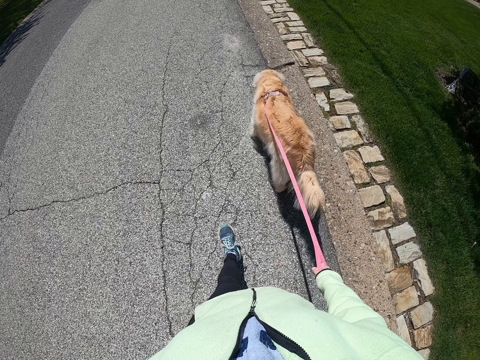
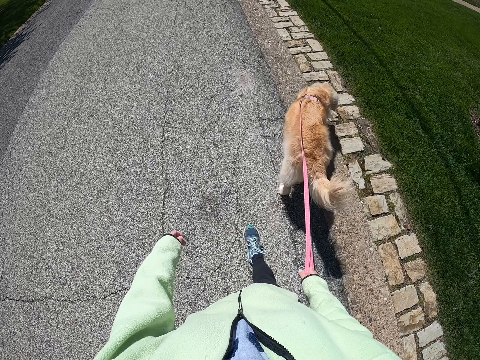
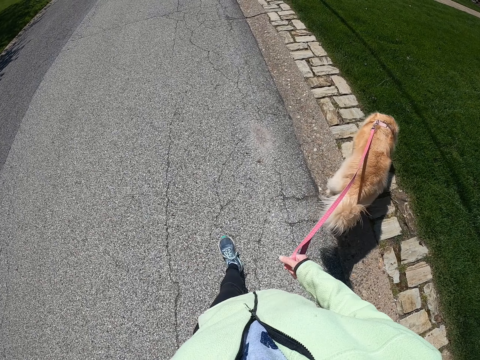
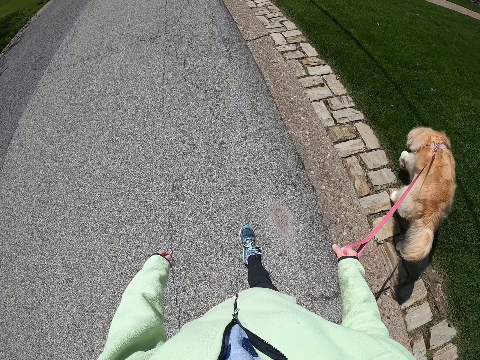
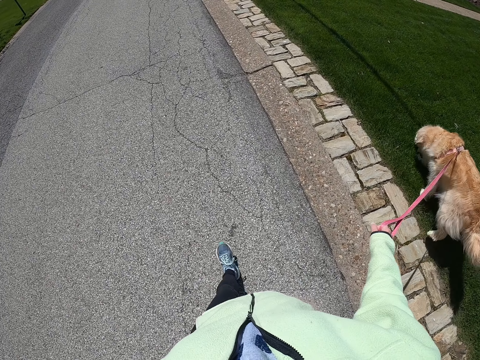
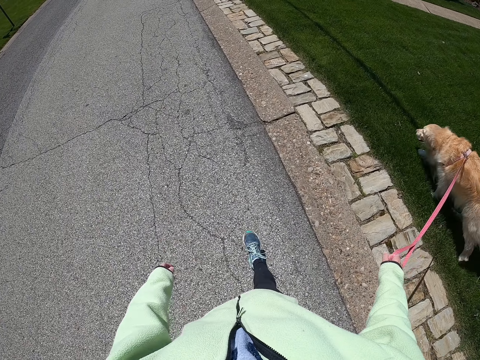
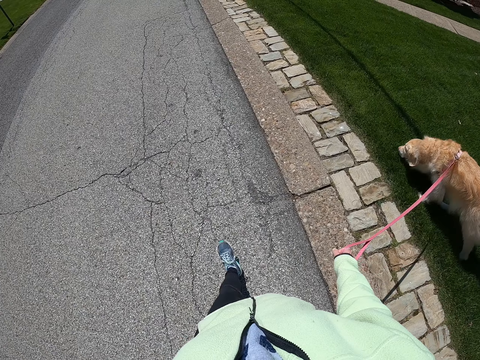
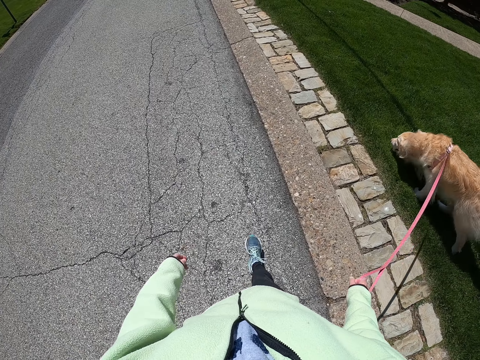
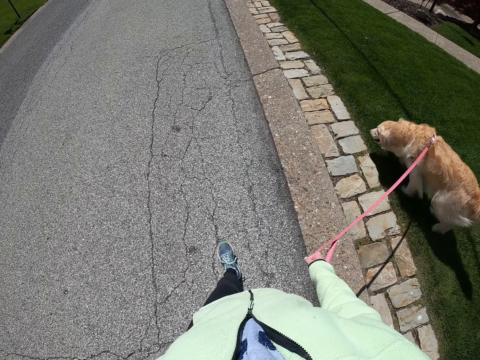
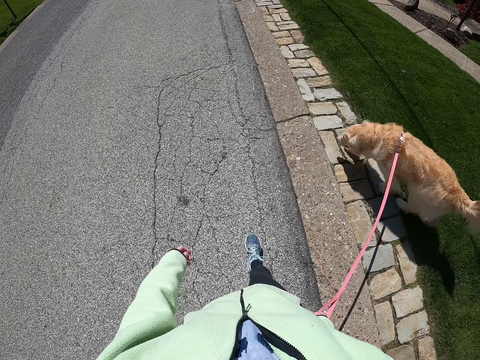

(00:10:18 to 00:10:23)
The camera wearer walks with a dog on the road.

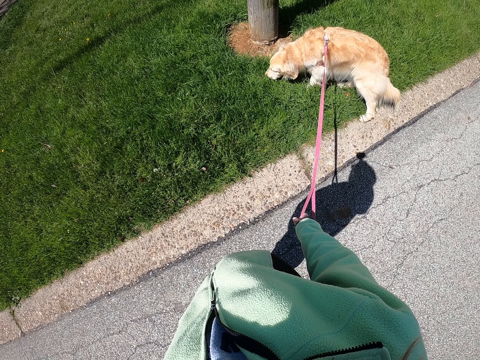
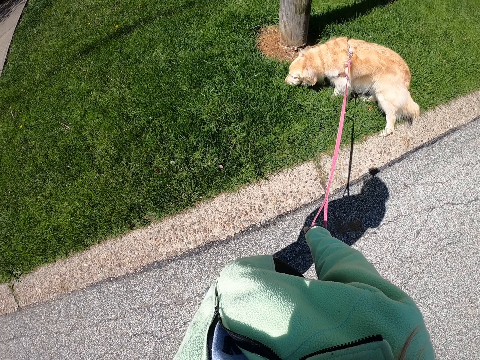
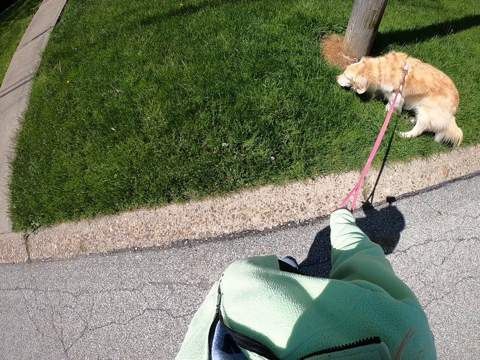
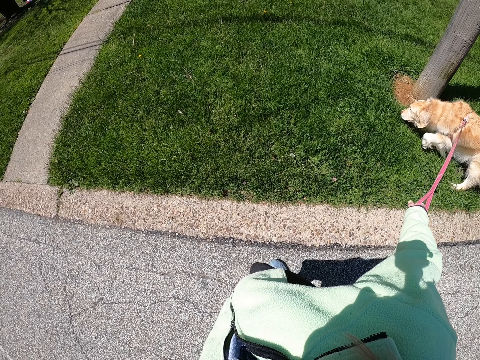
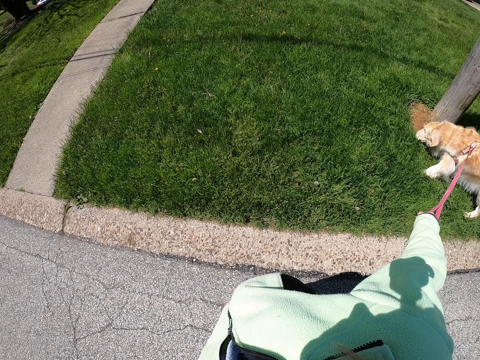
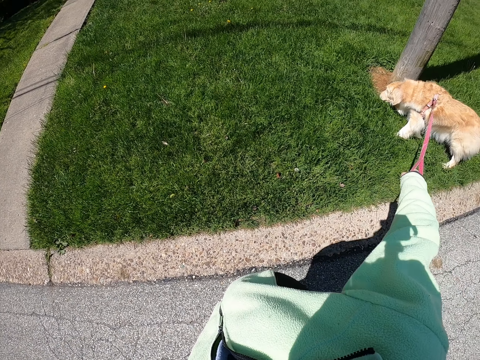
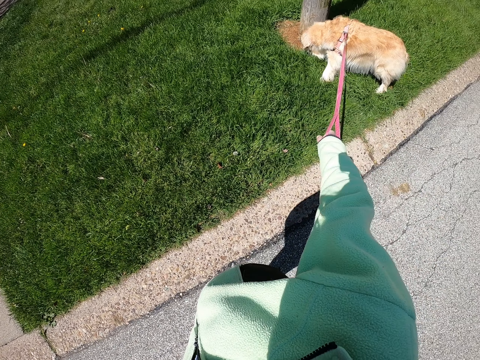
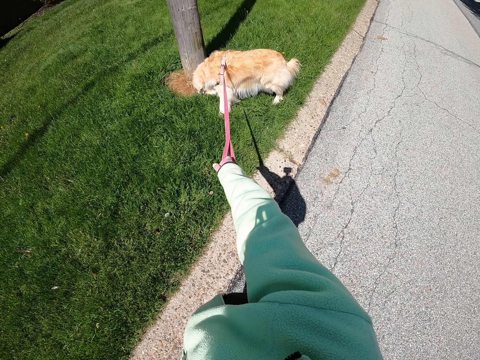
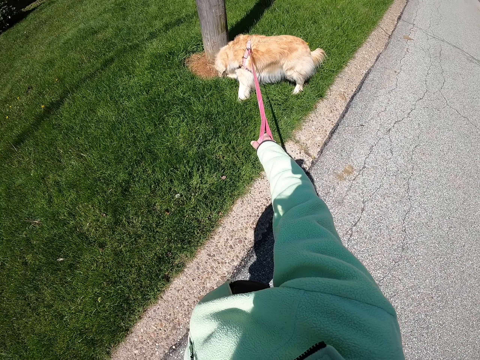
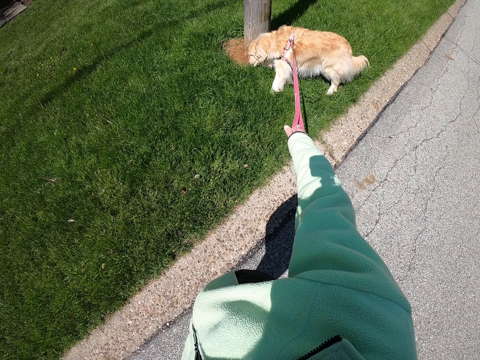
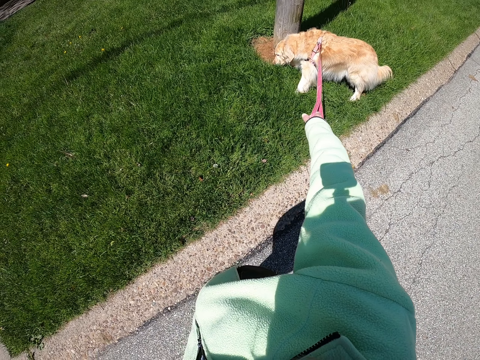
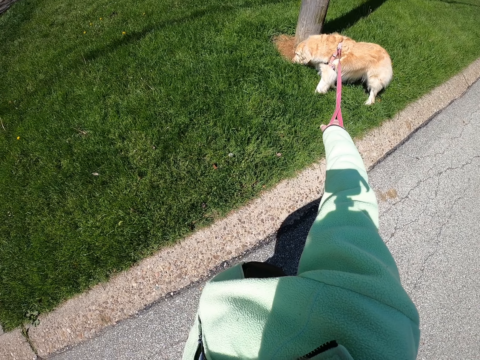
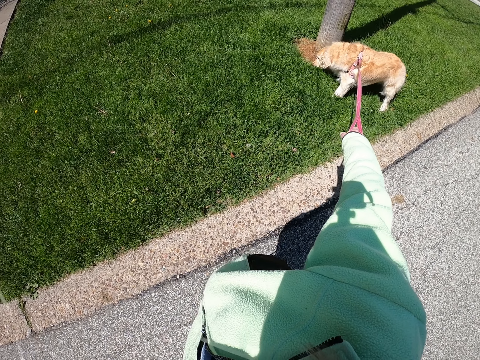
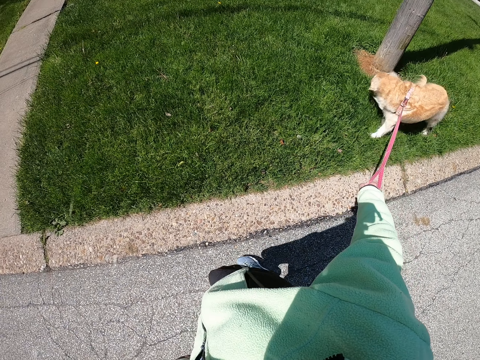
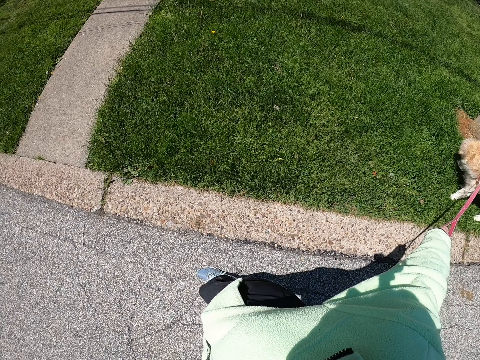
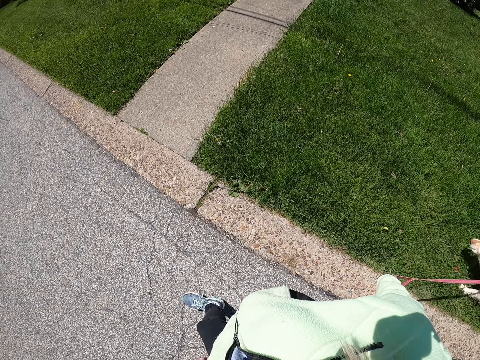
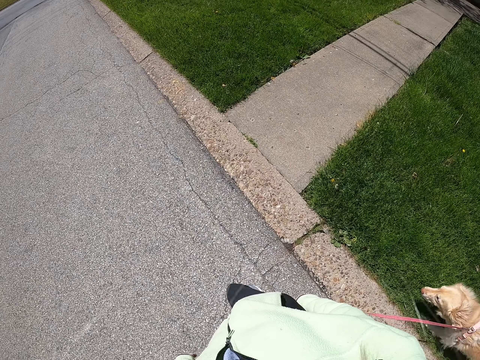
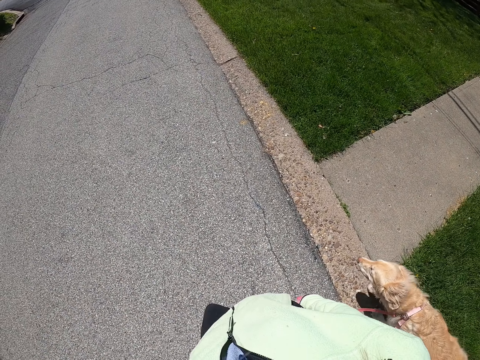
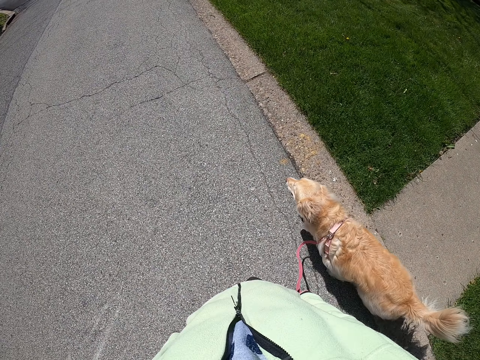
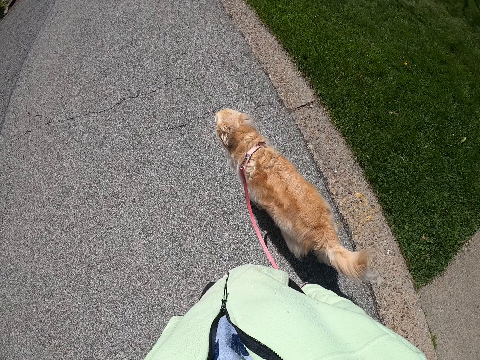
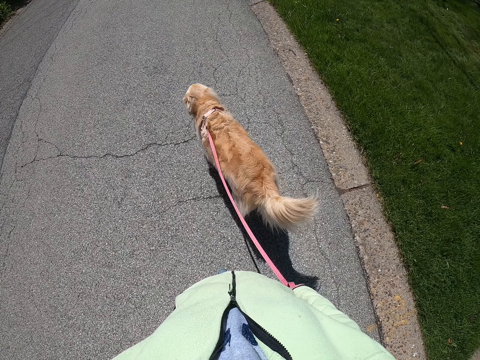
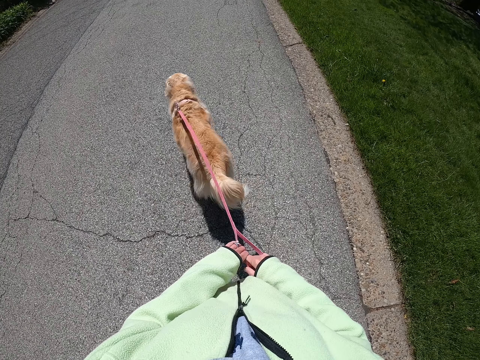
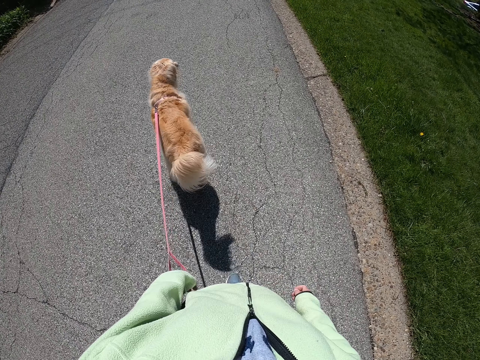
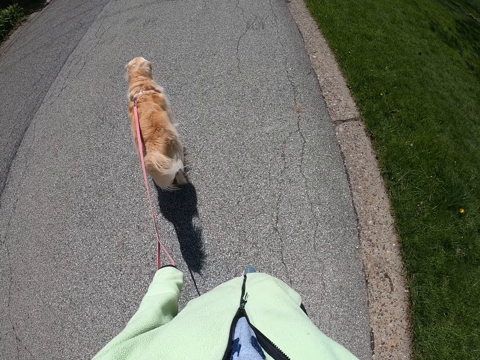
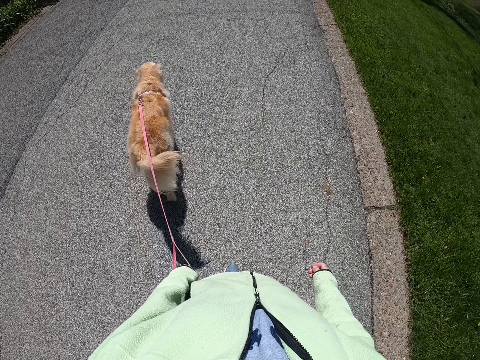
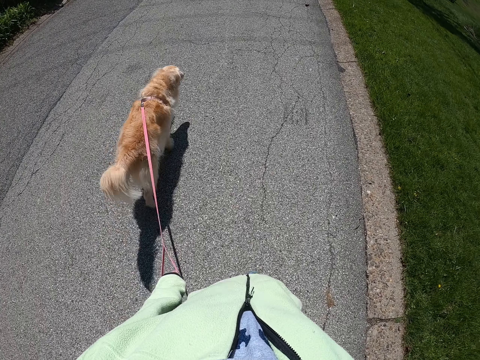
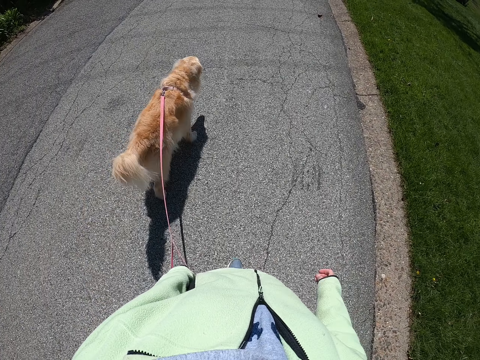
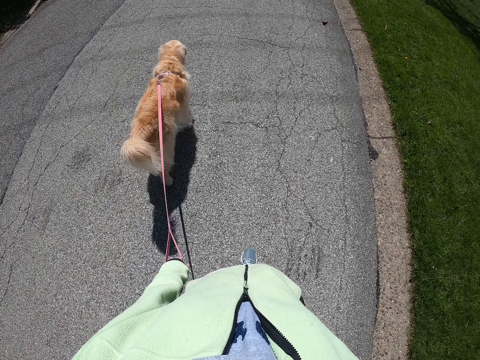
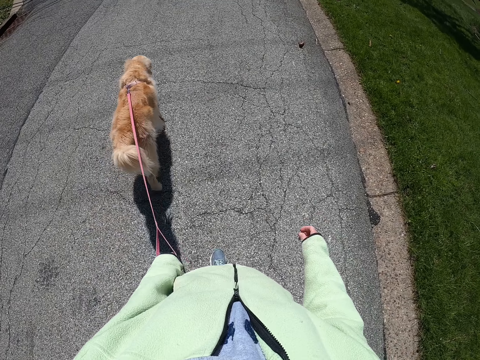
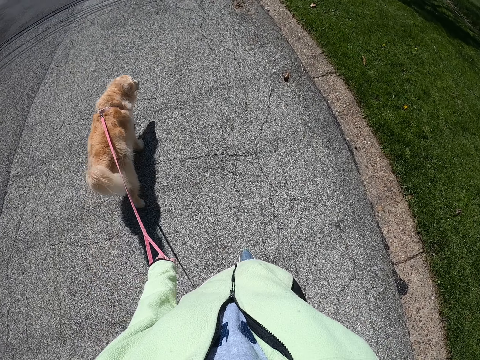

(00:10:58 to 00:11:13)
The camera wearer pulls the dog chain or rope. They walk in a tarmac road with a dog. They exchange the dog chain on the left hand.

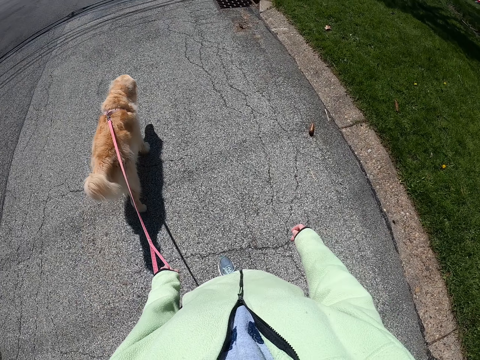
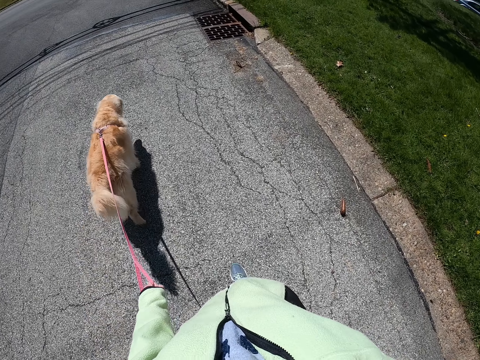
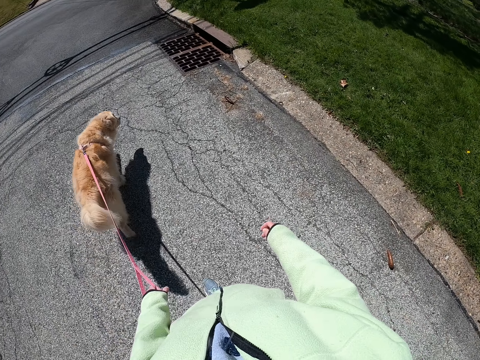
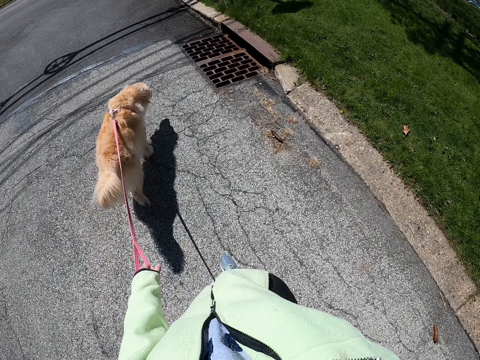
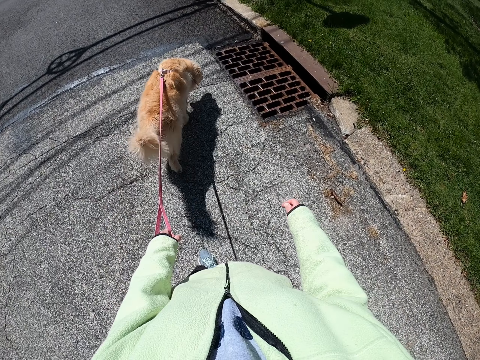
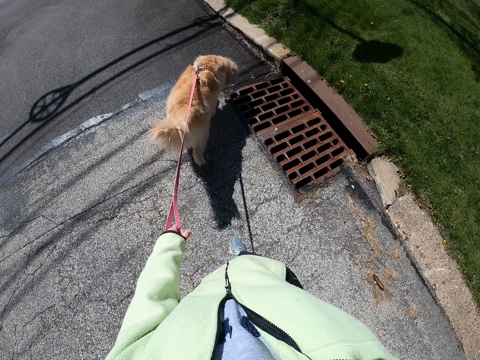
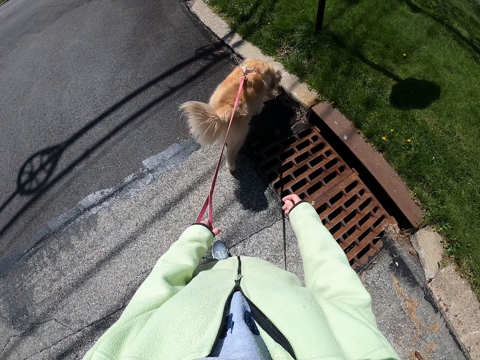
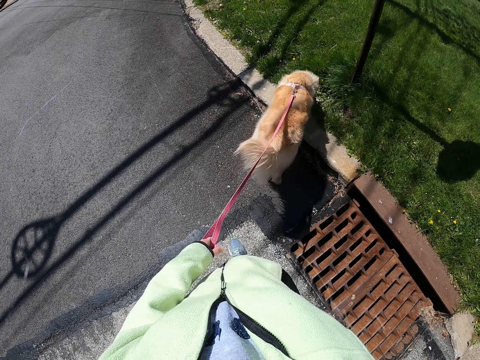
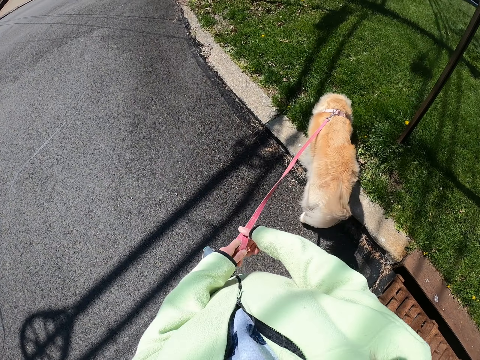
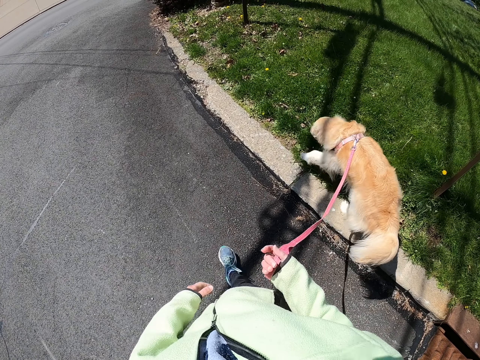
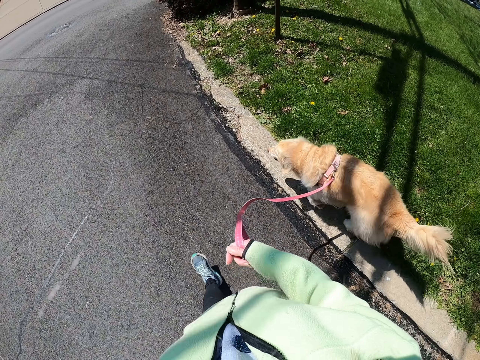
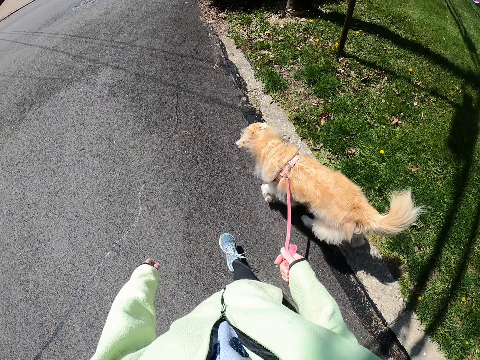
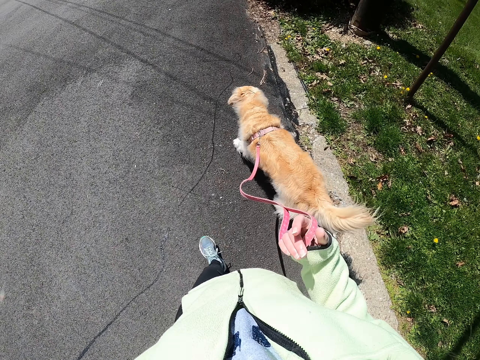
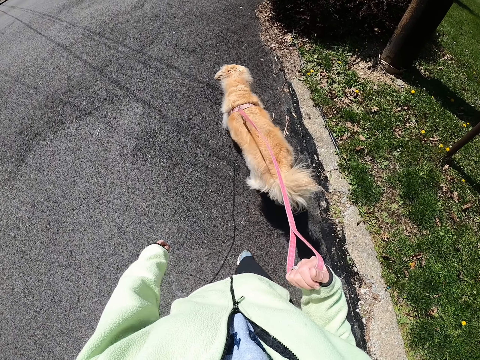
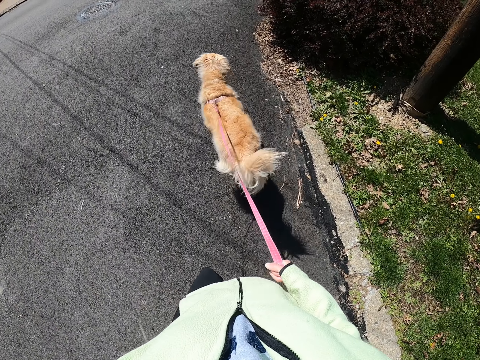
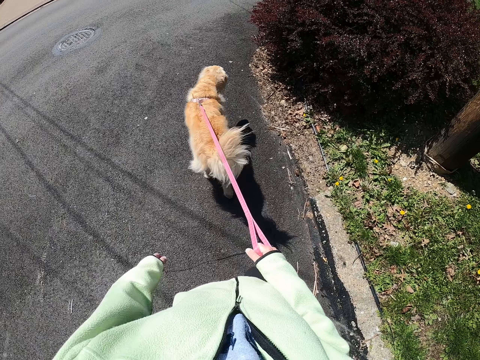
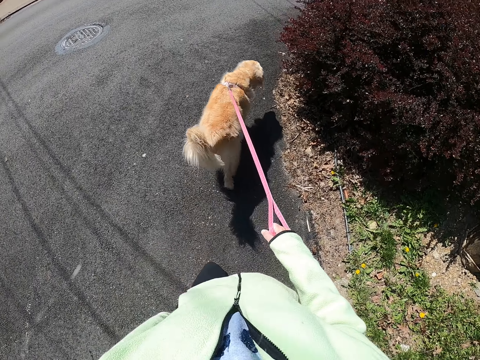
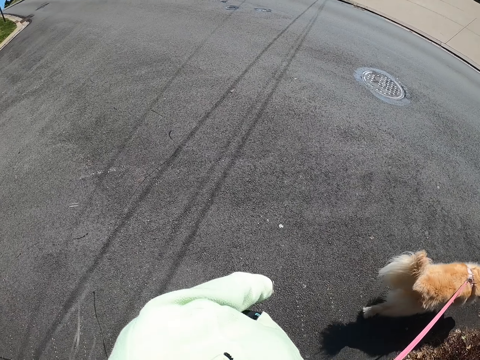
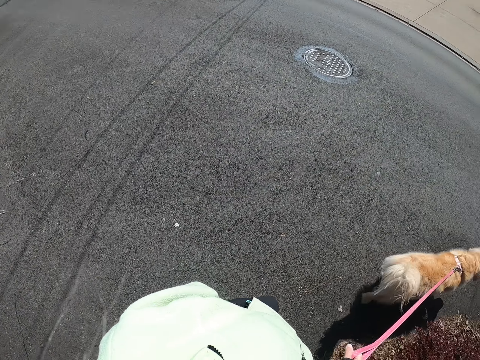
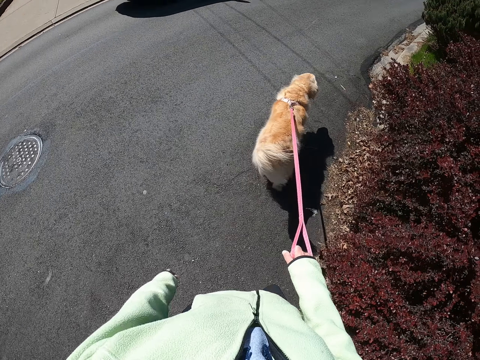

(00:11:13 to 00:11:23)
The camera wearer exchanges the dog chain on the right hand. They walk with a dog on the road.
